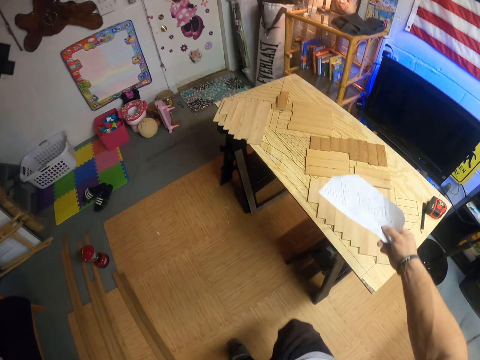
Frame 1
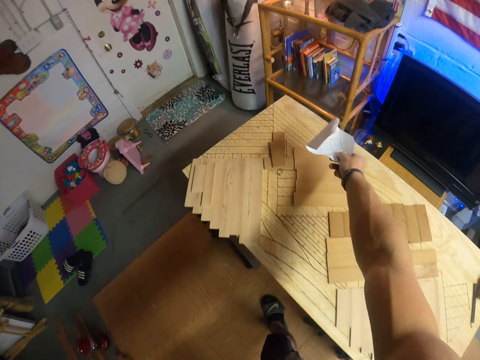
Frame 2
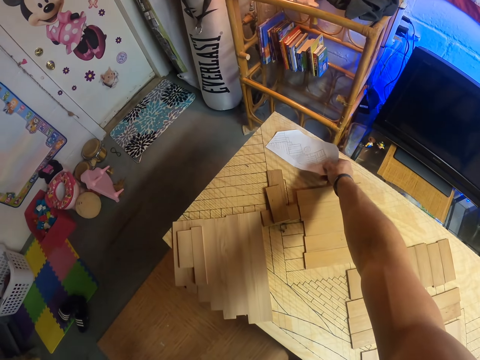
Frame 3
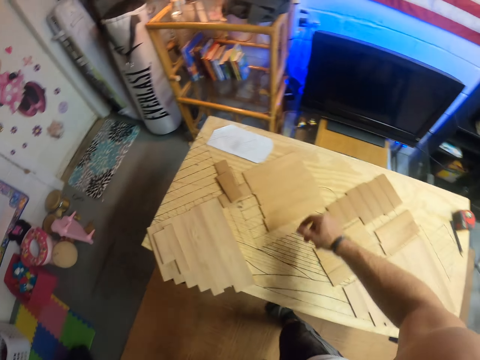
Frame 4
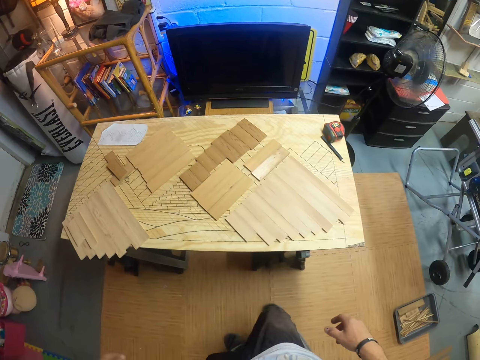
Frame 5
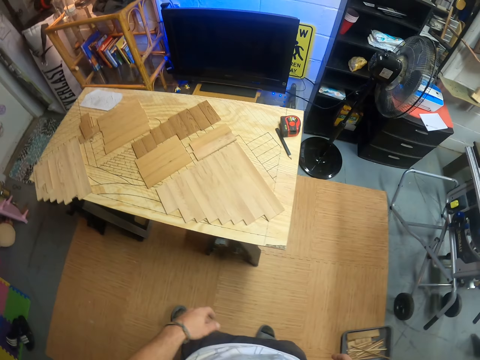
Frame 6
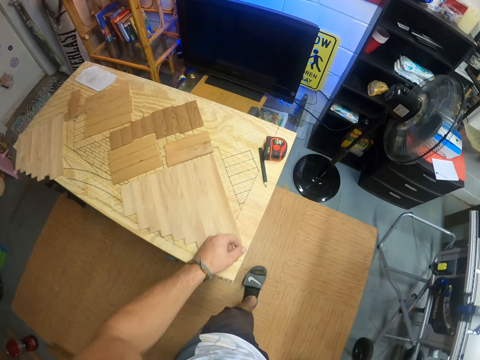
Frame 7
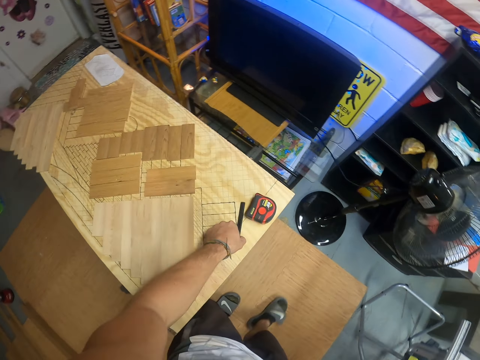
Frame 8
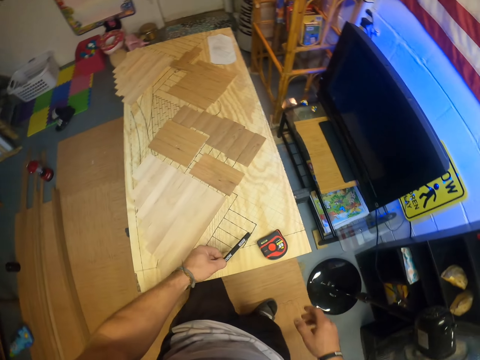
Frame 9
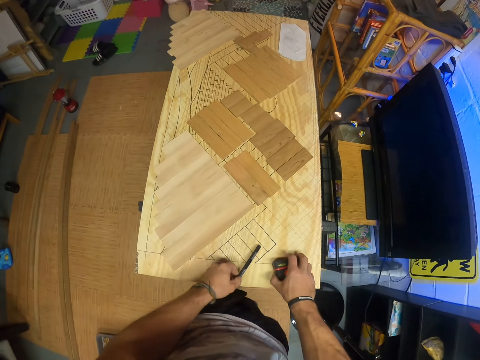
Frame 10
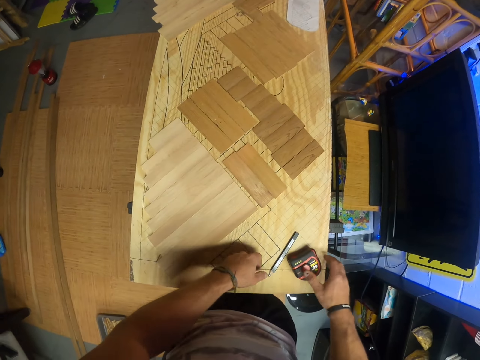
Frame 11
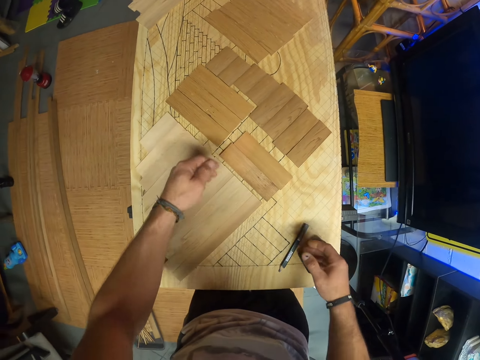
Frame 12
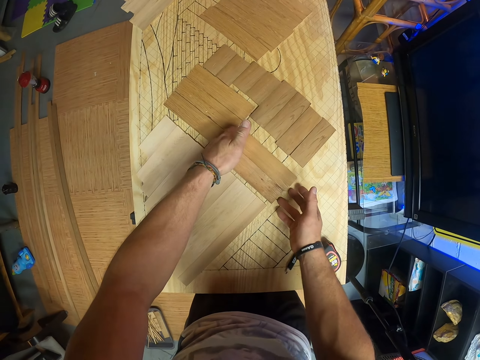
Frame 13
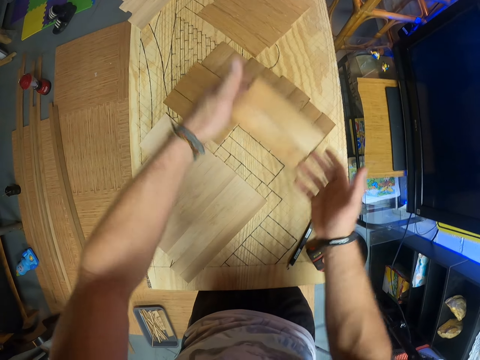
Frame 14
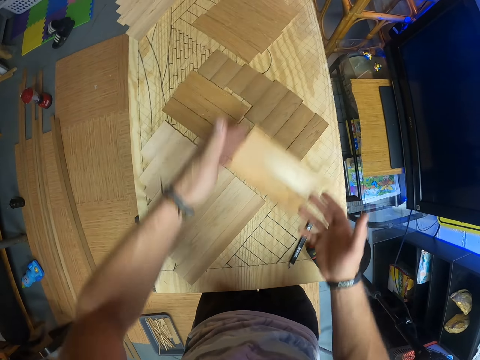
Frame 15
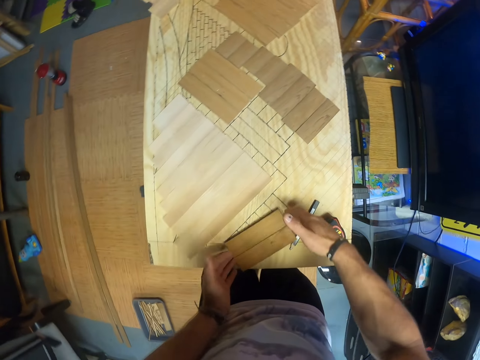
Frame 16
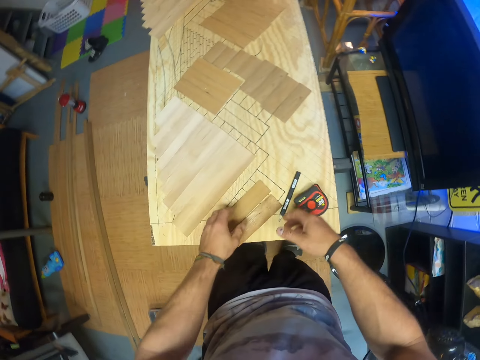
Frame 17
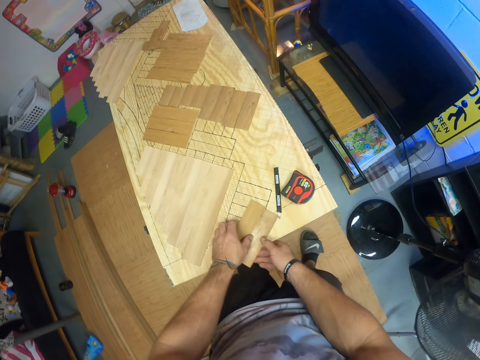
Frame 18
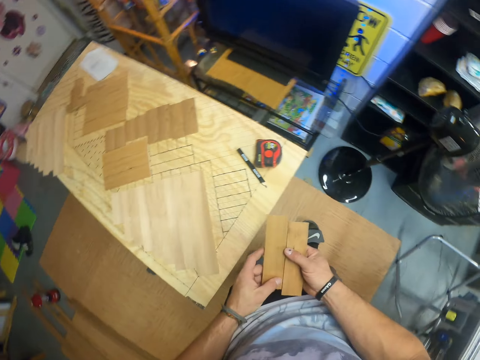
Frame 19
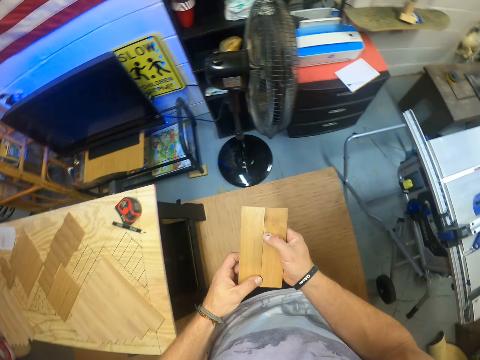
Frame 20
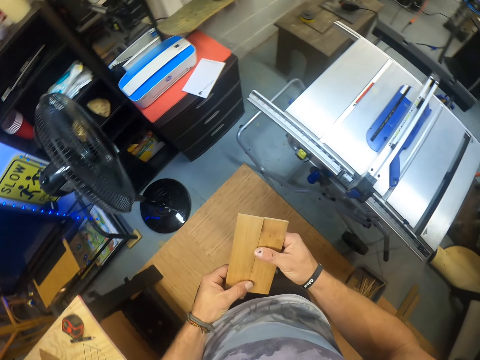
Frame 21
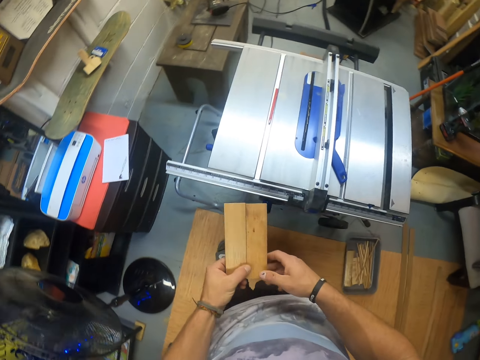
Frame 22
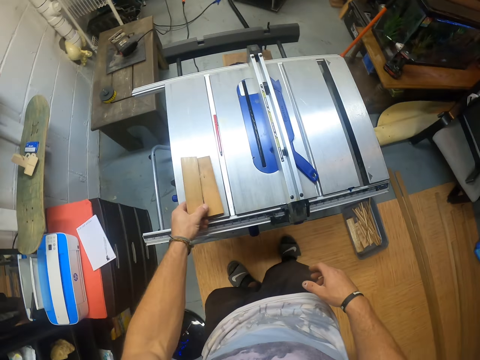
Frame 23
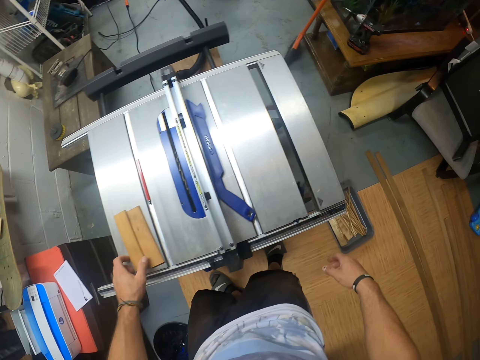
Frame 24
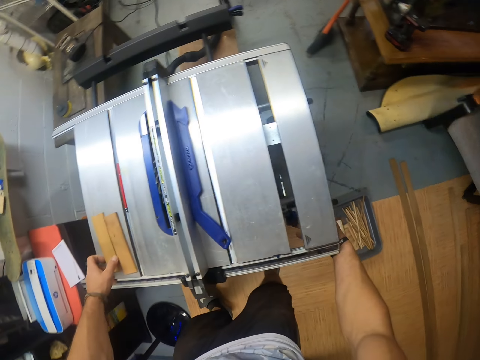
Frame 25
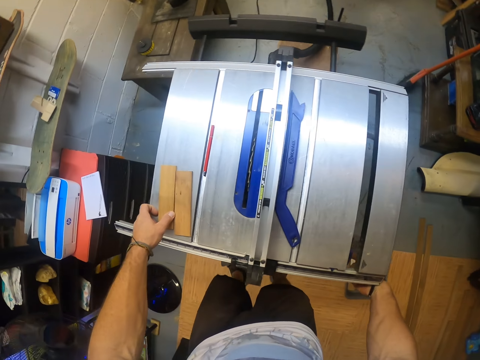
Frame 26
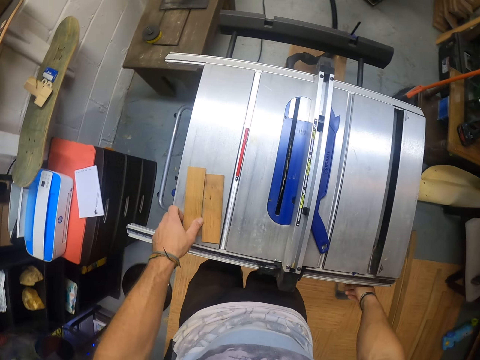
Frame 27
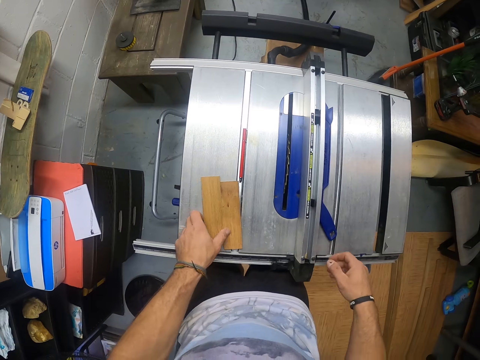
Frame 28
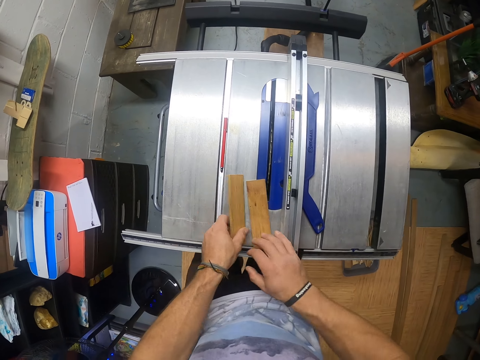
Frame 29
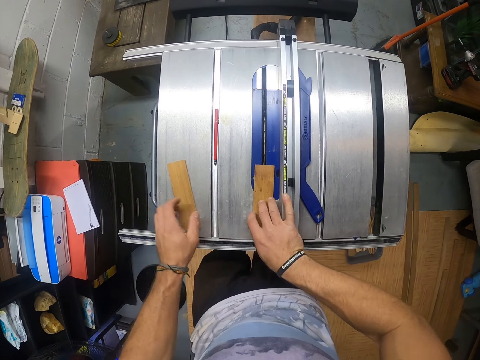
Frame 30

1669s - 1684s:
The camera wearer drops the paper on the workbench with his right hand. He picks up the pencil from the workbench with his left hand. He picks up the measuring tape from the workbench with his right hand. He drops the pencil on the workbench with his left hand. He drops the measuring tape on the workbench with his right hand. He moves the measuring tape. He picks up a pair of wood or wood pieces on the workbench with both hands. He lifts the wood pieces. He drops the pair of wood on the workbench with both hands. He picks up the pair of wood from the workbench with both hands. He drops the pair of wood on the table saw with his left hand. He adjusts the table saw with his right hand. He moves the pair of wood on the table saw with his left hand.

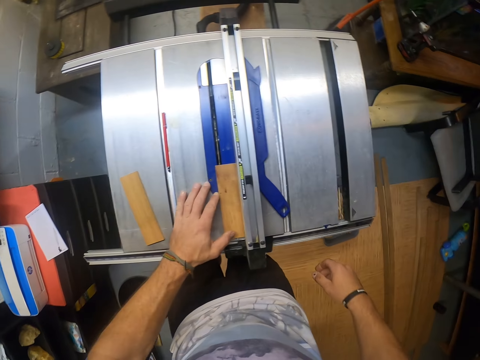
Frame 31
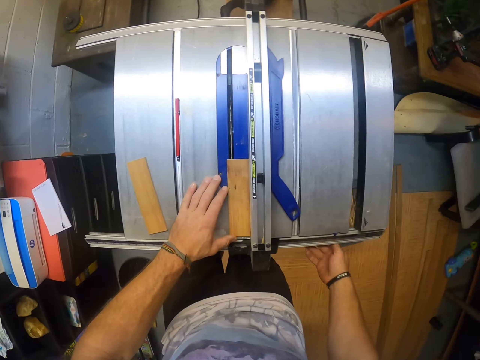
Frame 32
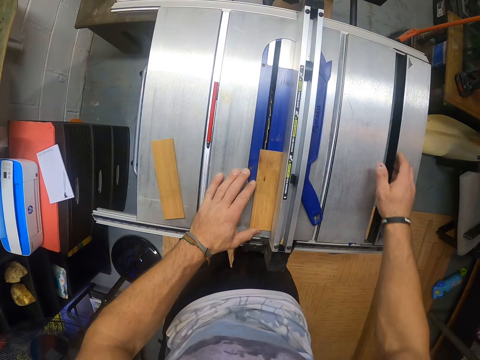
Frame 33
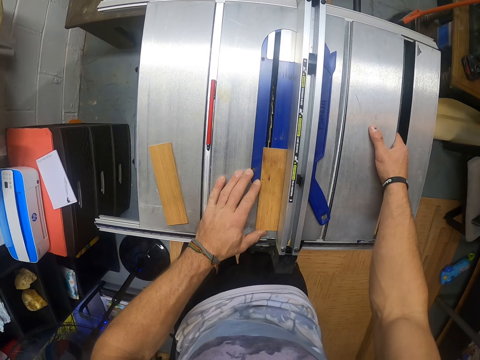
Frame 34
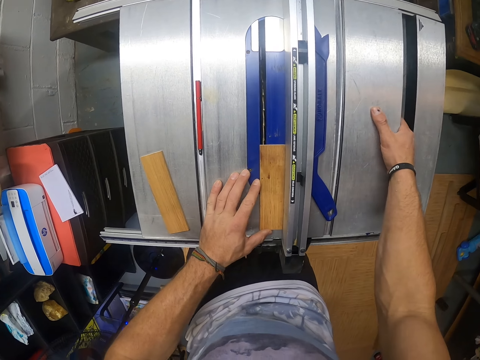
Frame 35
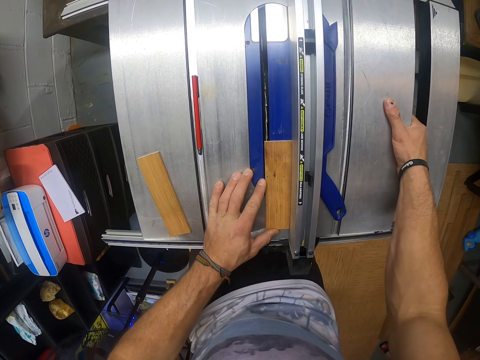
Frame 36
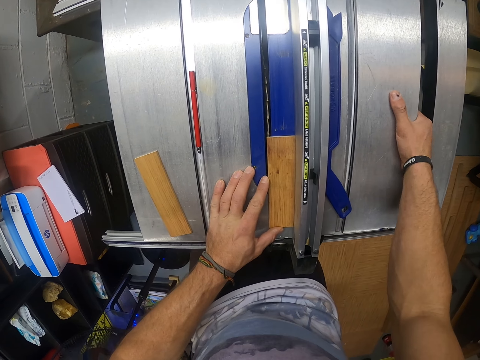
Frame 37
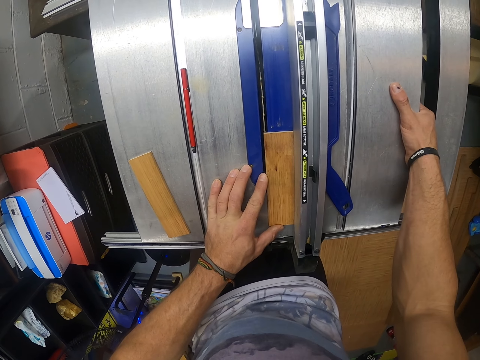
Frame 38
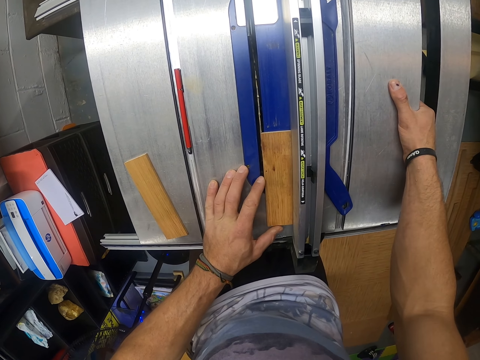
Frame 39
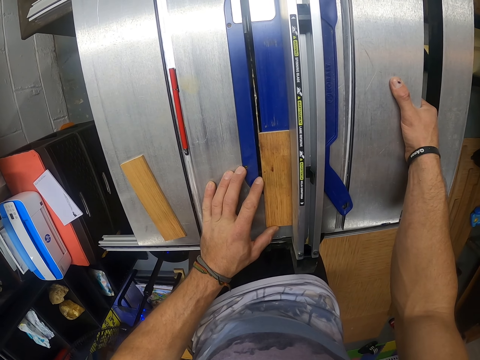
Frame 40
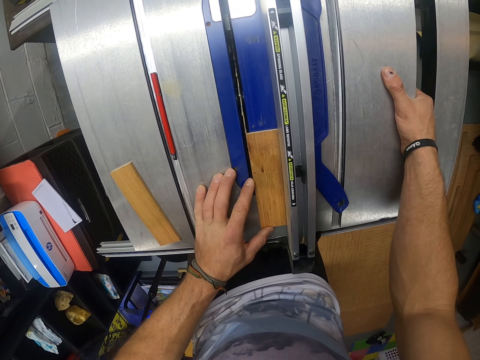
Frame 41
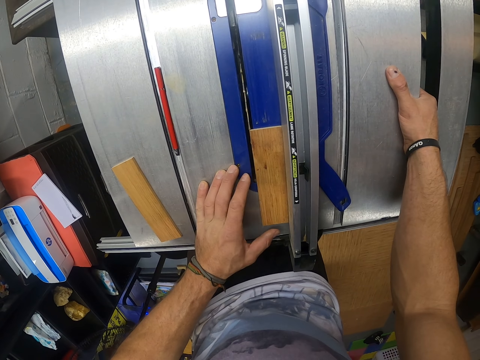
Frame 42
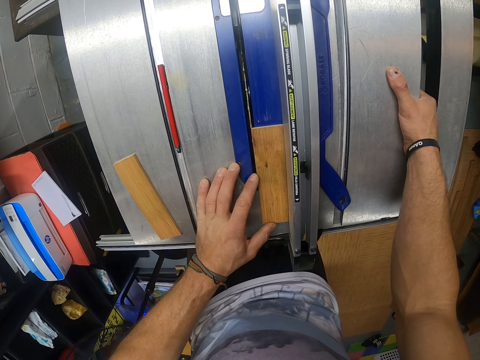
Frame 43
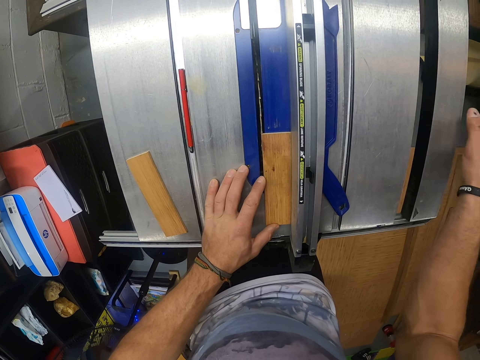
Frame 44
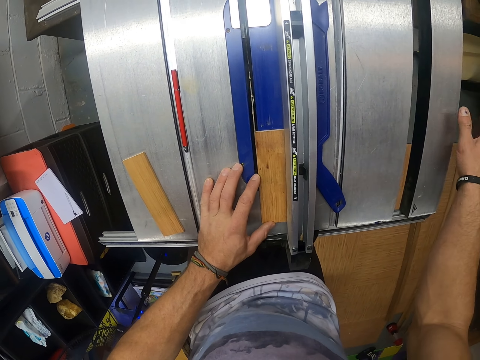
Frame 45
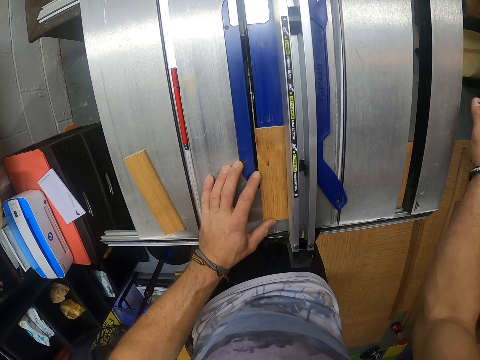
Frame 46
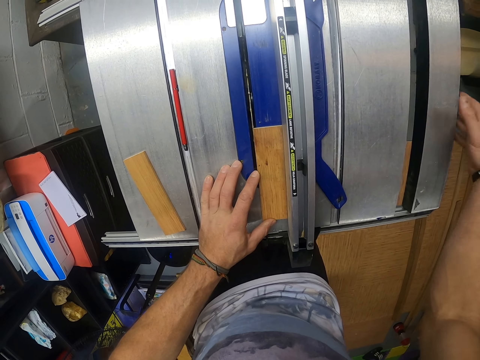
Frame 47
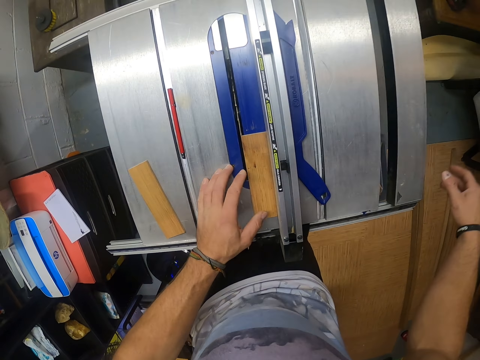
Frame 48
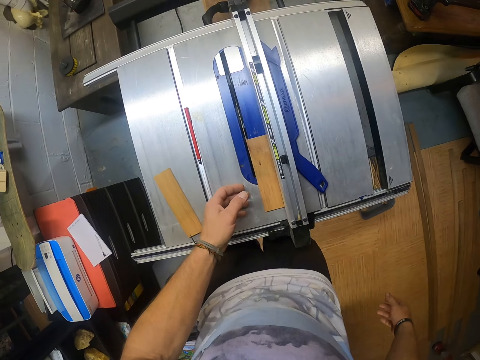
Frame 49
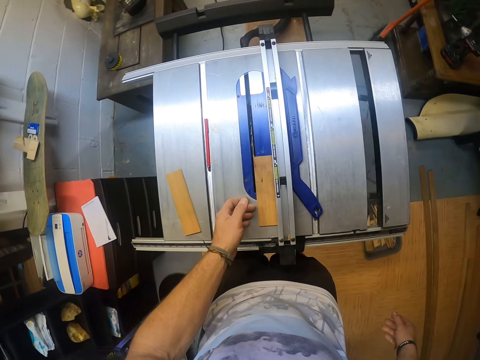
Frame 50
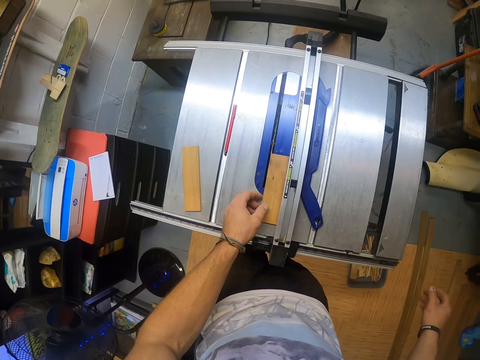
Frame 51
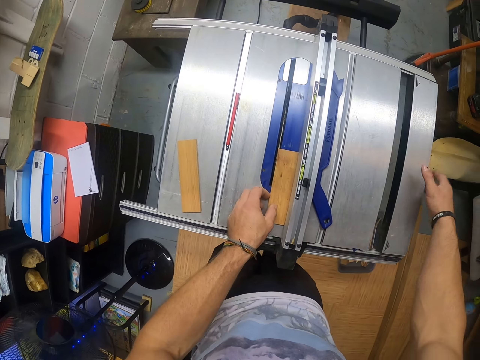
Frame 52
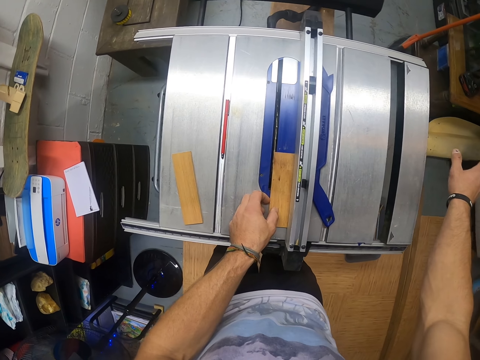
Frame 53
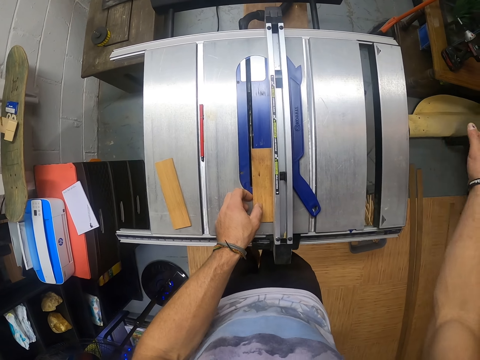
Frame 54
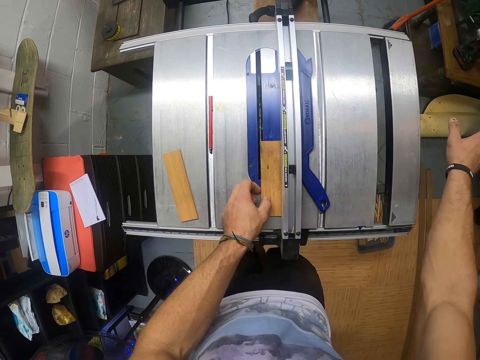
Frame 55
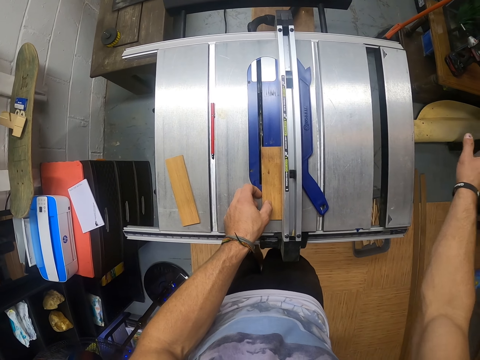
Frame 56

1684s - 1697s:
The camera wearer adjusts the table saw and the wood with both hands.
